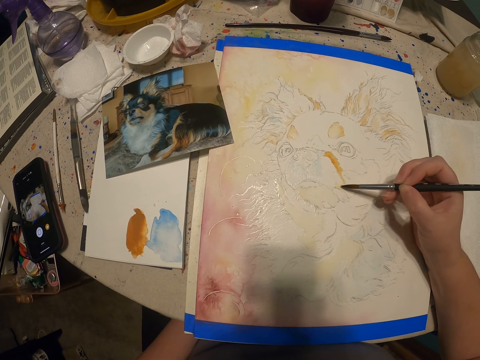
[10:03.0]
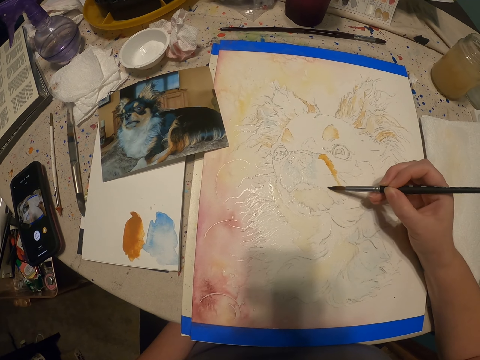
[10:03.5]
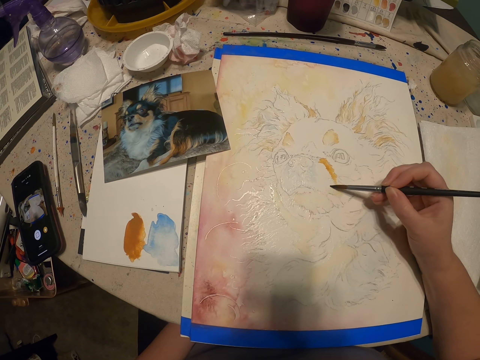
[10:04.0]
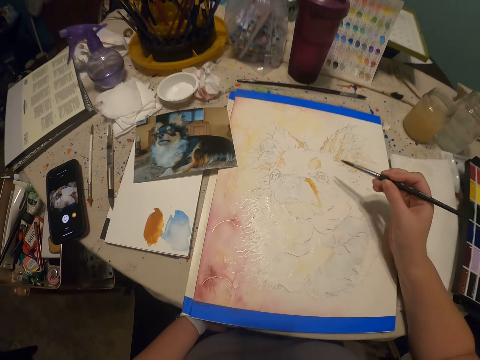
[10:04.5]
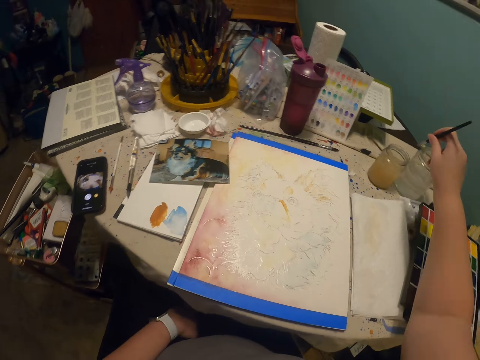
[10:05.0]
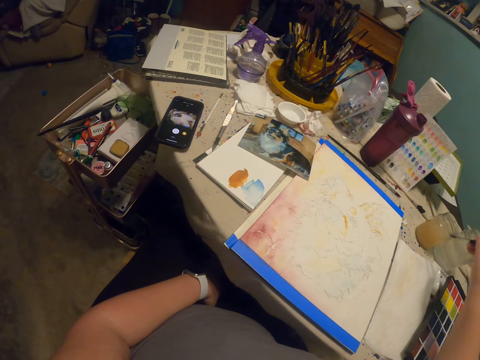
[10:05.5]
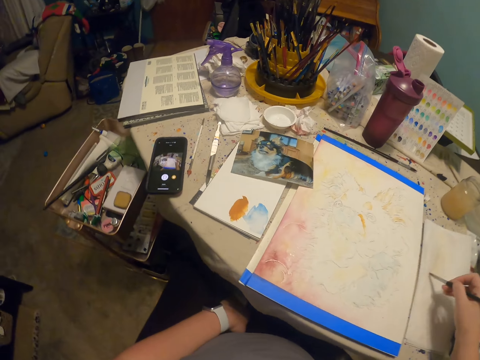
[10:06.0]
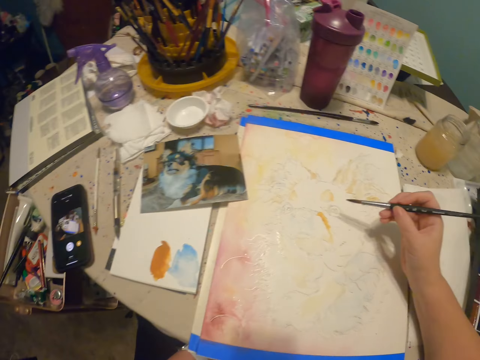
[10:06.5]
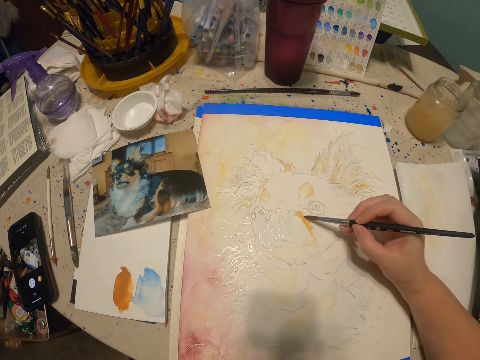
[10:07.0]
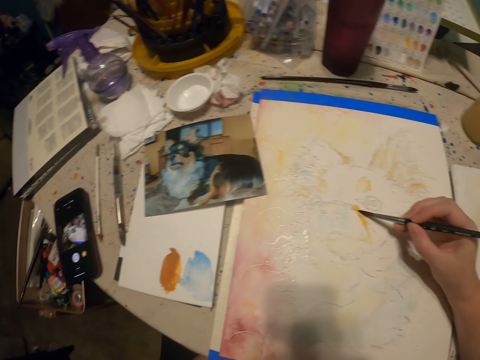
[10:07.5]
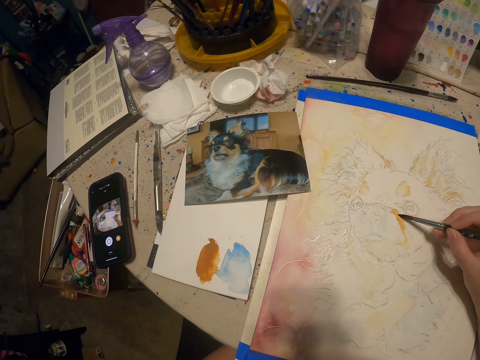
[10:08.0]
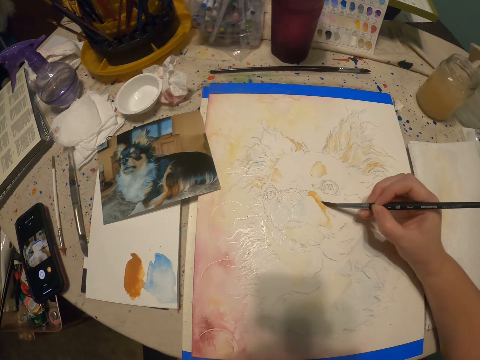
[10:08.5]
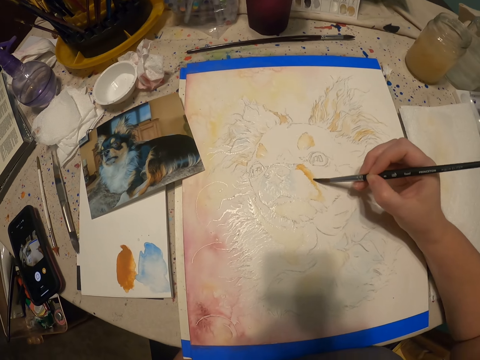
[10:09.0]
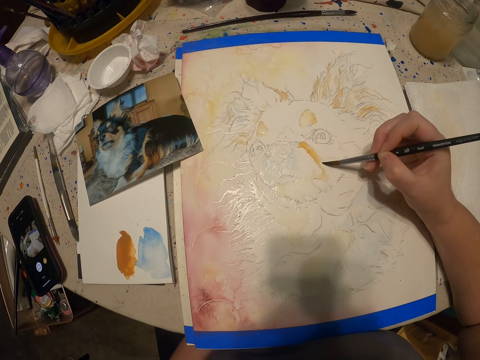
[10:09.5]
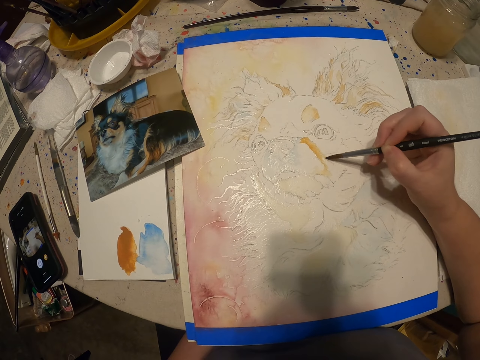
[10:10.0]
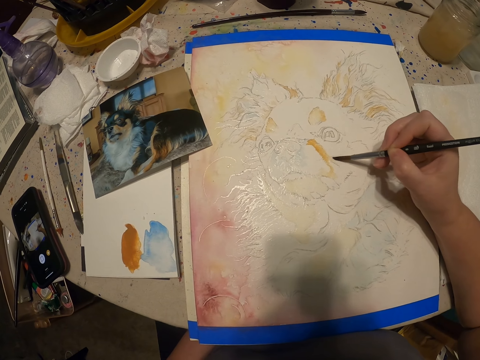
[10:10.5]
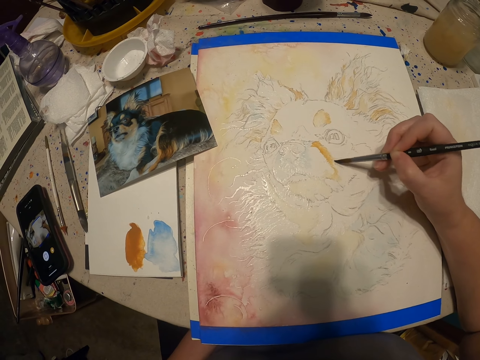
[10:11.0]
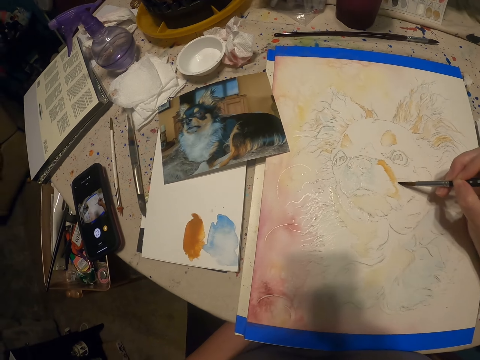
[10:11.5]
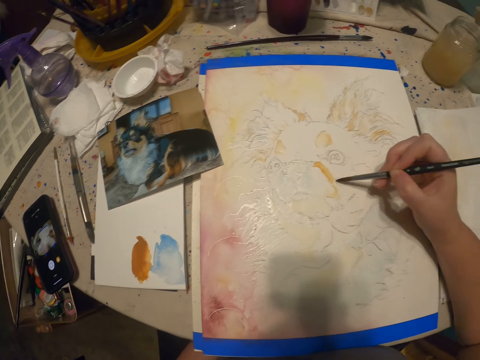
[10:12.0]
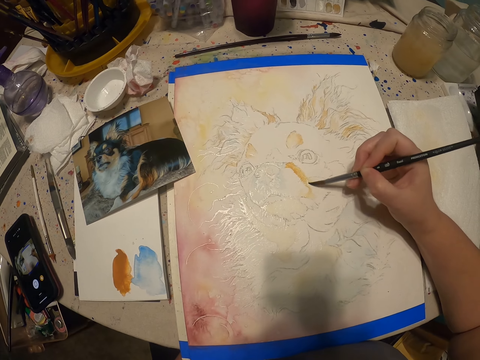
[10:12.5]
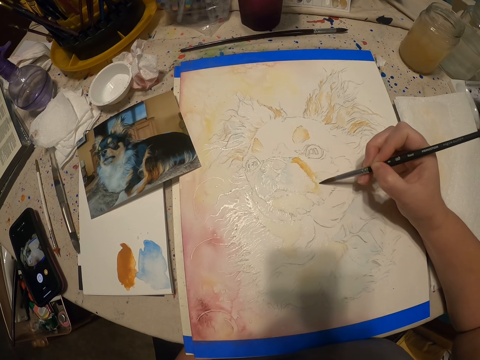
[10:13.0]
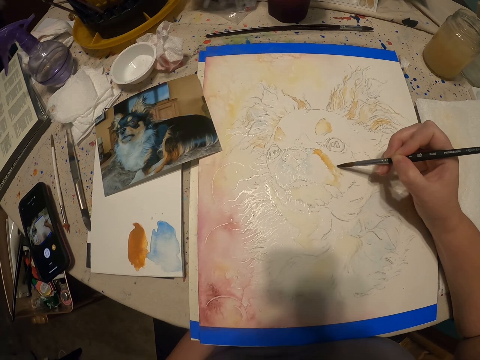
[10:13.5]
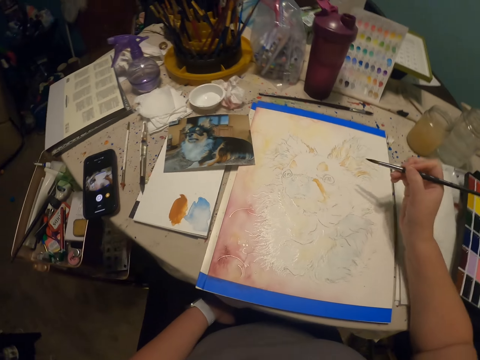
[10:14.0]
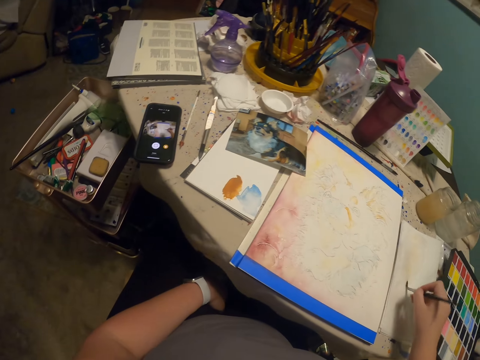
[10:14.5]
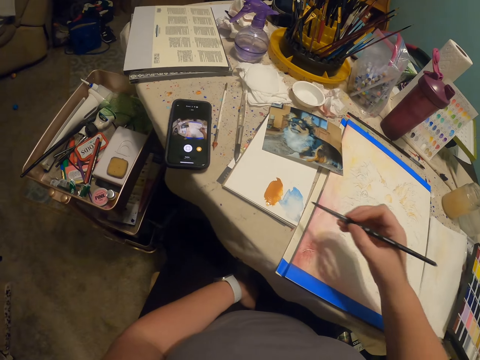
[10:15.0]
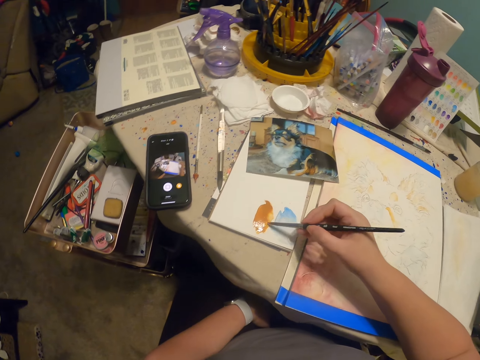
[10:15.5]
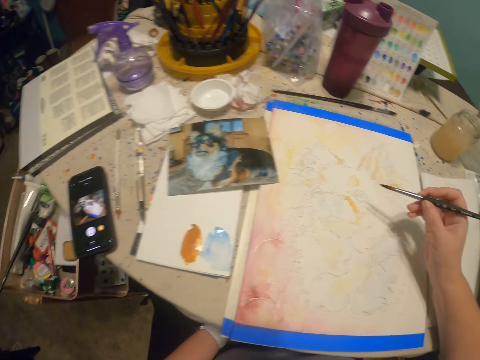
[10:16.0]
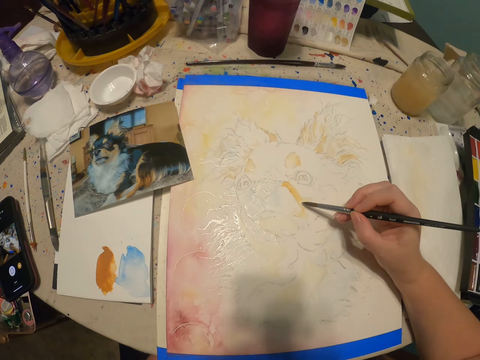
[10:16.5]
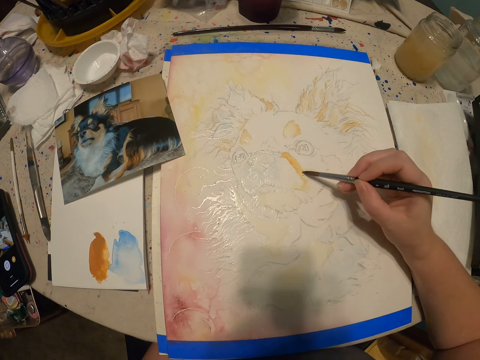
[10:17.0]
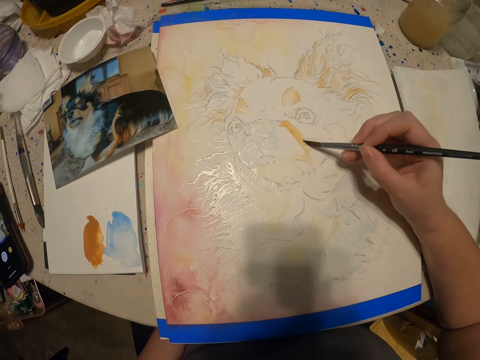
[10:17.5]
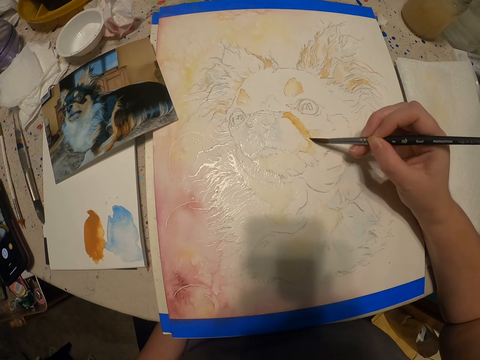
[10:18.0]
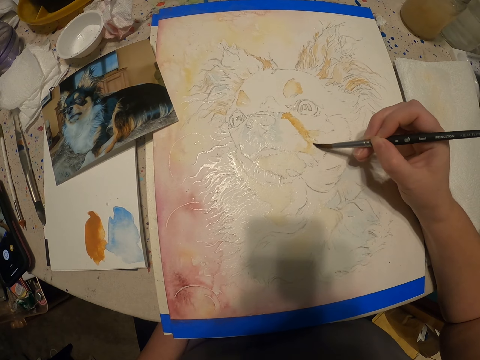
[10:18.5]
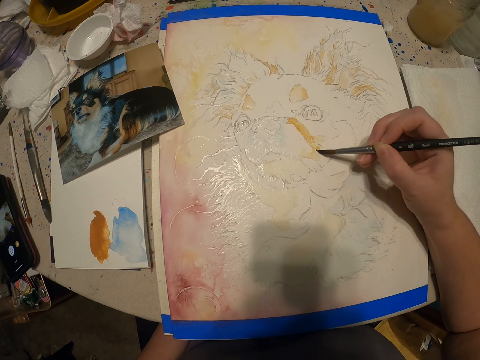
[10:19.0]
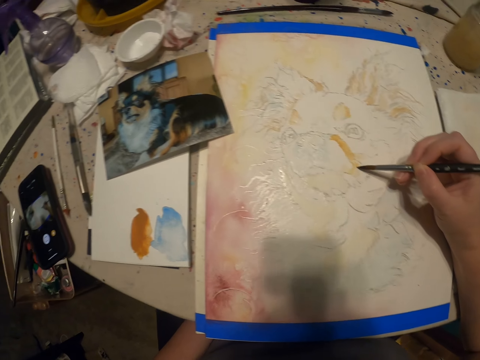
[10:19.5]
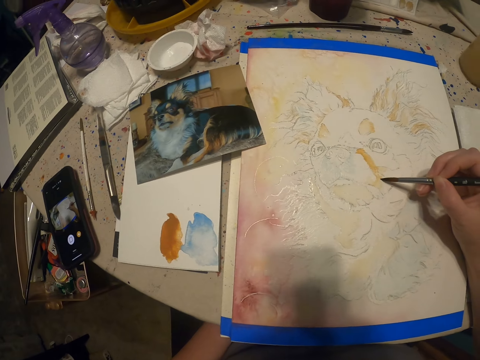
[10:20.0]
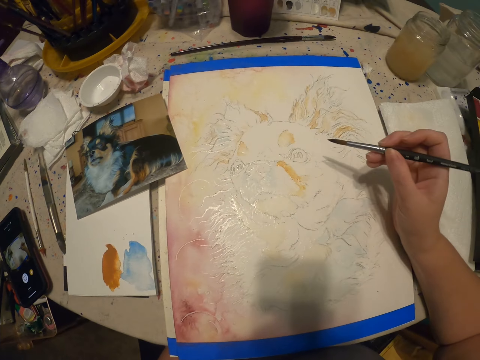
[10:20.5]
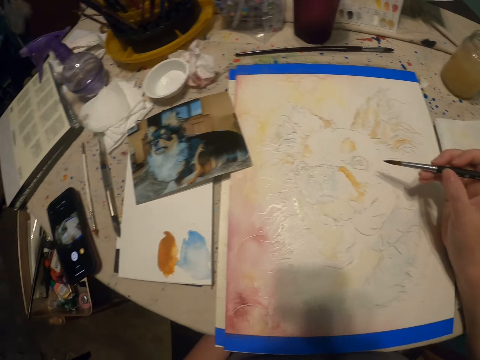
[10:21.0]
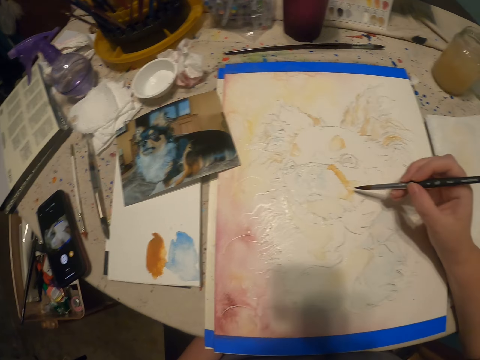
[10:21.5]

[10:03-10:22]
The camera wearer dips a painting brush into something. They scrape off excess paint from the brush. They paint a drawing. They scrape off excess paint from the brush. They pick a paint. They paint the drawing.

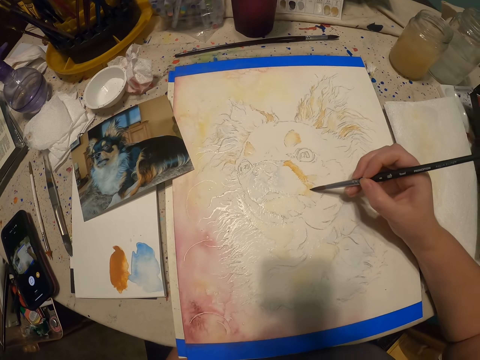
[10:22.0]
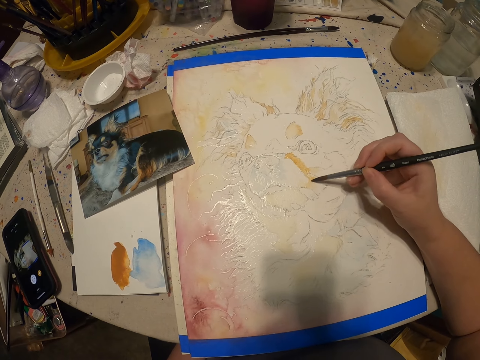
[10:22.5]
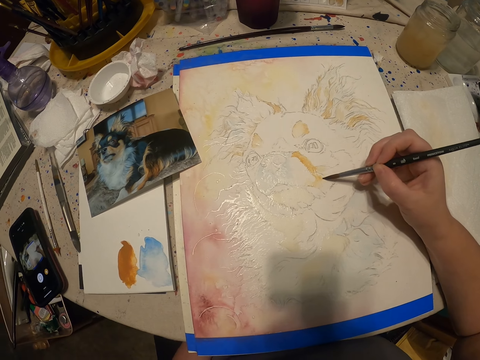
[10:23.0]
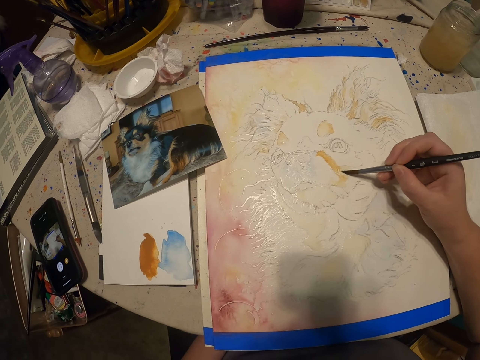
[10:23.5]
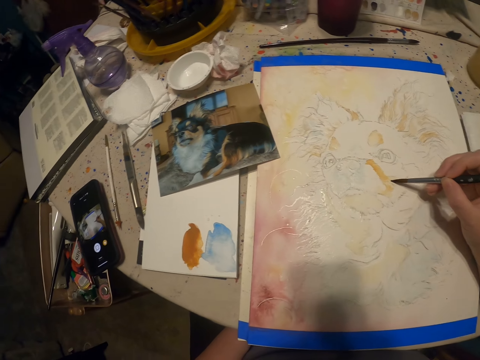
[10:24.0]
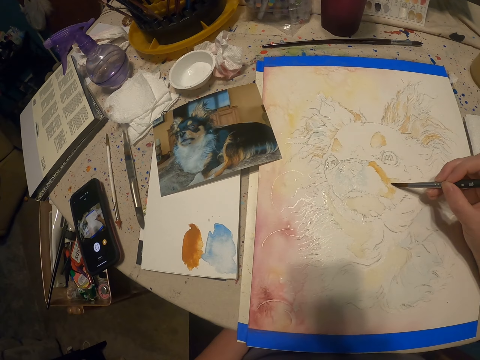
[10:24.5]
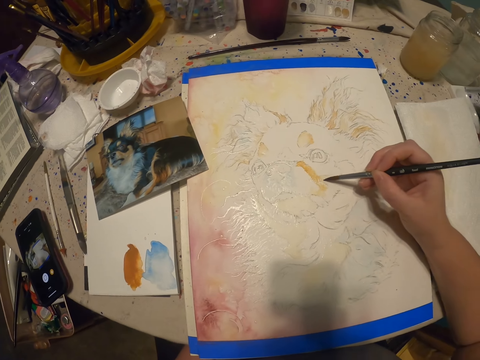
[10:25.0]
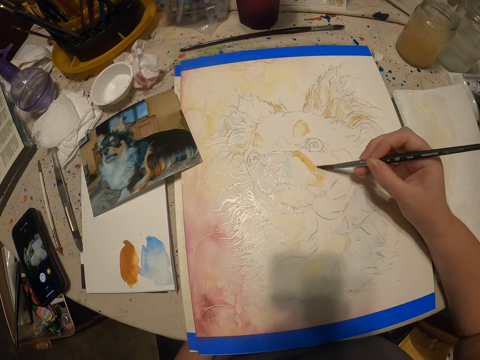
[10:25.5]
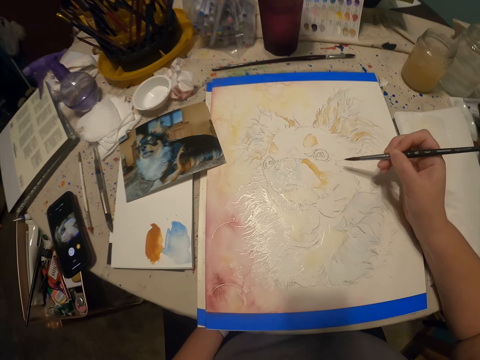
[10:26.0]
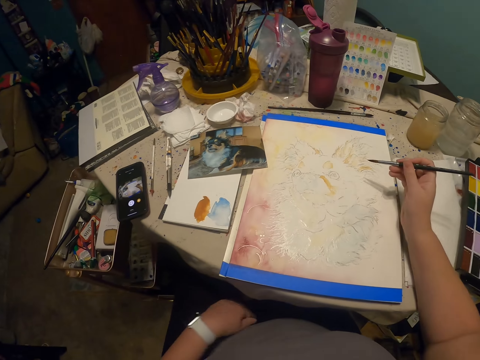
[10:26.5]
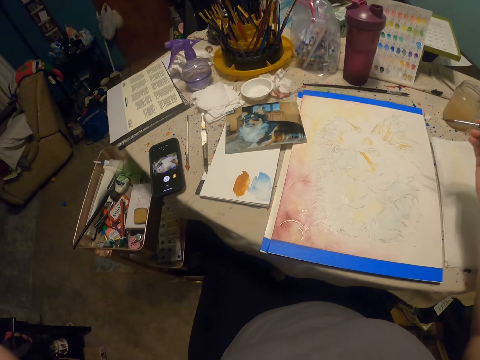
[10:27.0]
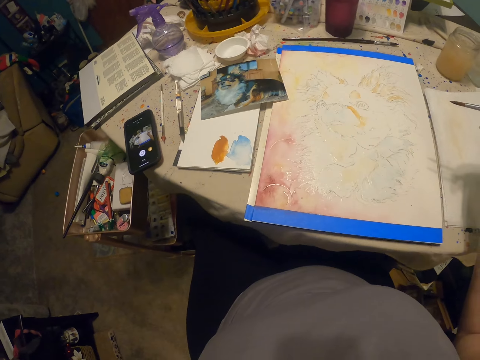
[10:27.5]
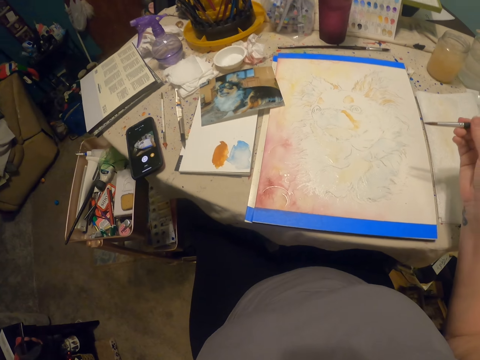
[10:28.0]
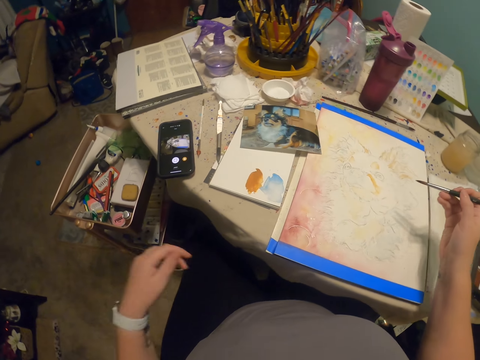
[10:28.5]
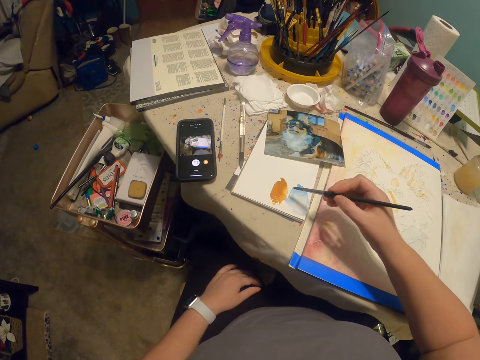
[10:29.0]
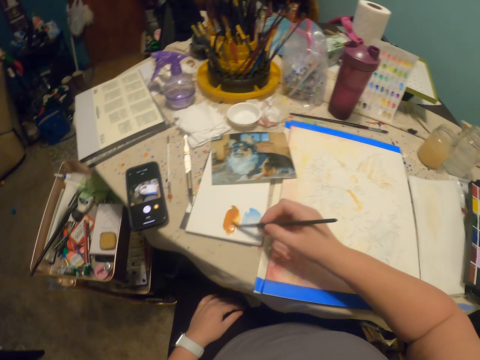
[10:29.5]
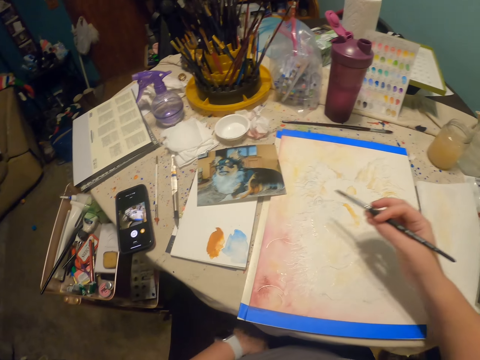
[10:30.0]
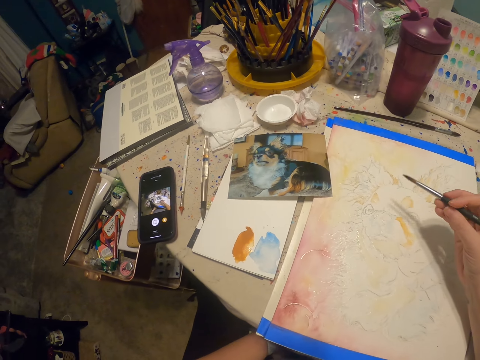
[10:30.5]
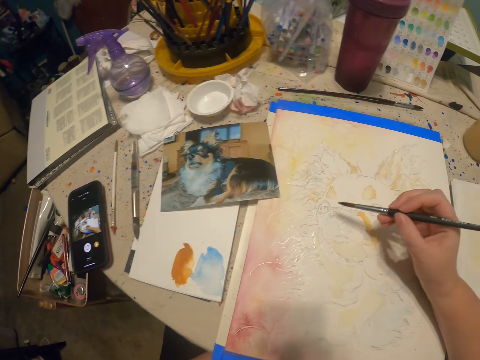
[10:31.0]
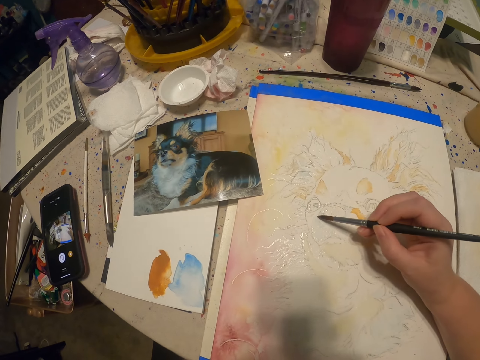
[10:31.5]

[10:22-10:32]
The camera wearer does something with the left hand. They pick a paint.
